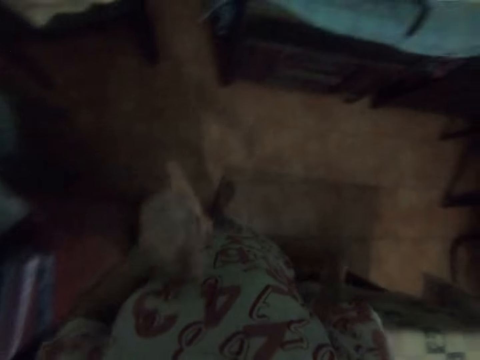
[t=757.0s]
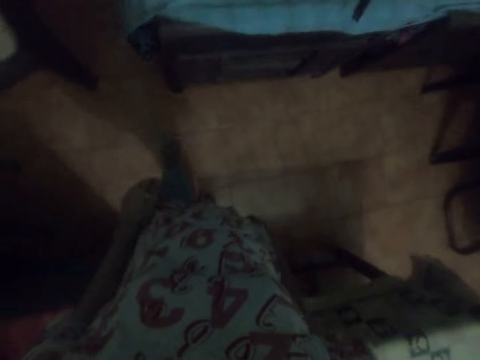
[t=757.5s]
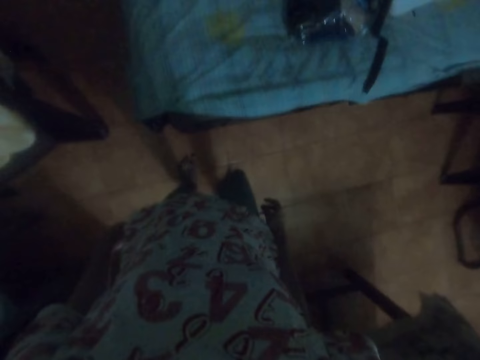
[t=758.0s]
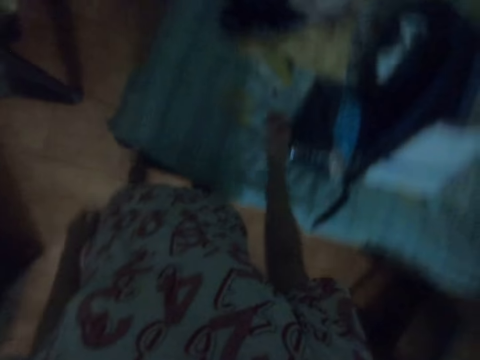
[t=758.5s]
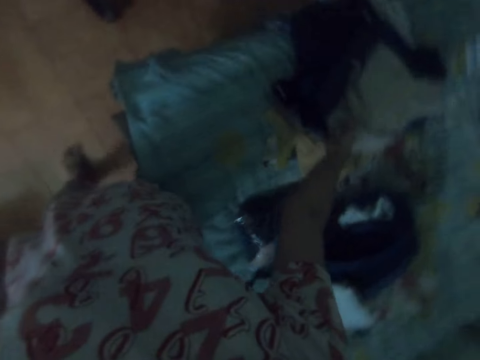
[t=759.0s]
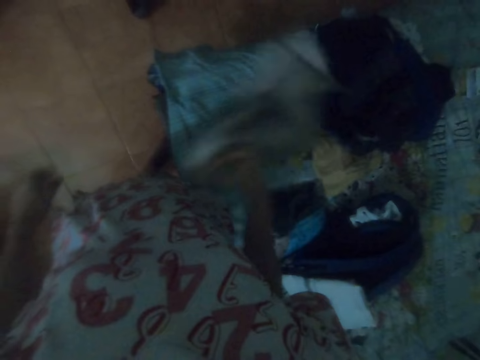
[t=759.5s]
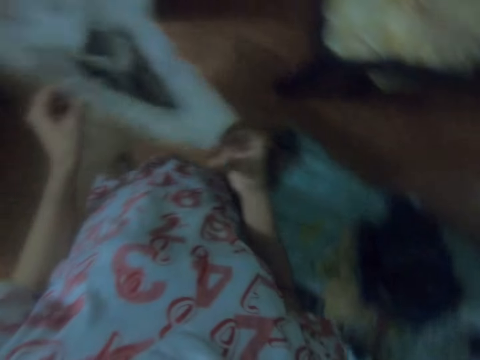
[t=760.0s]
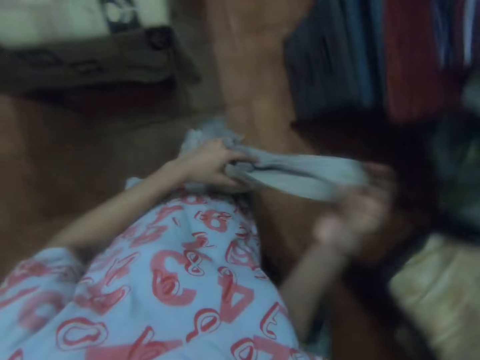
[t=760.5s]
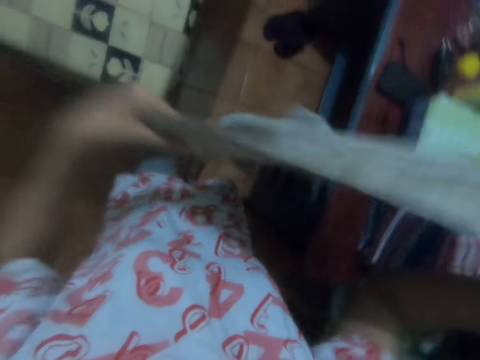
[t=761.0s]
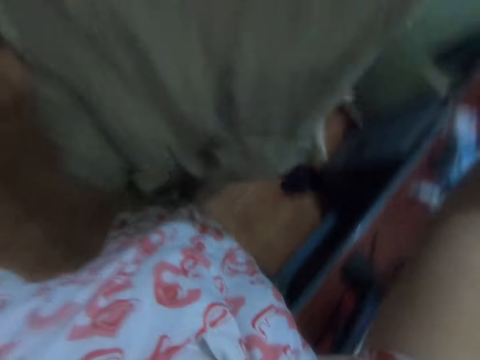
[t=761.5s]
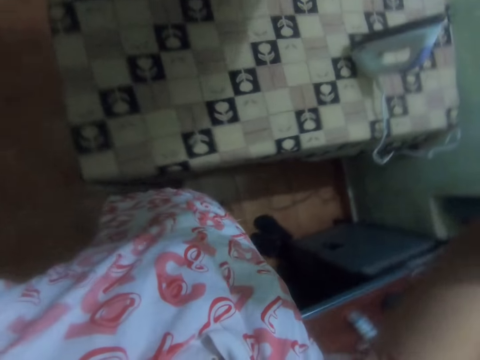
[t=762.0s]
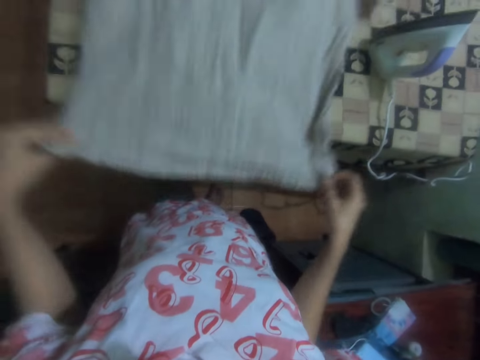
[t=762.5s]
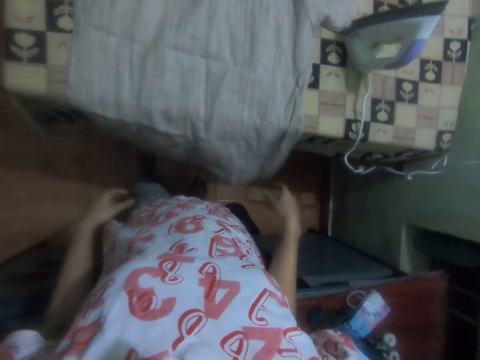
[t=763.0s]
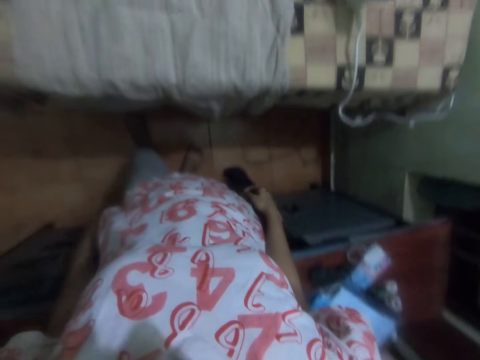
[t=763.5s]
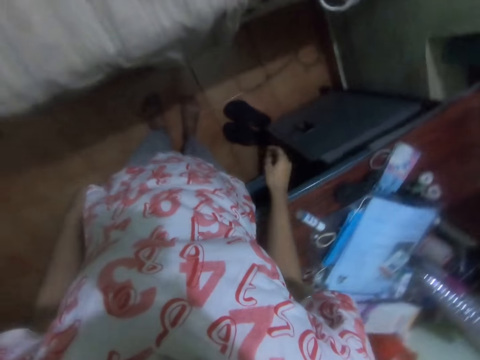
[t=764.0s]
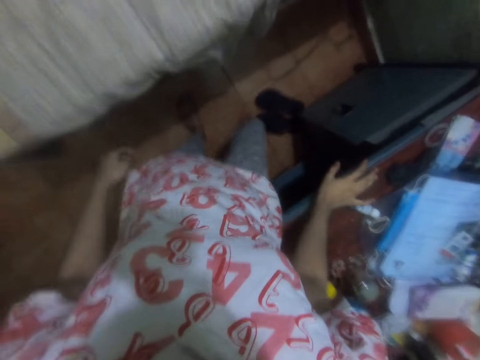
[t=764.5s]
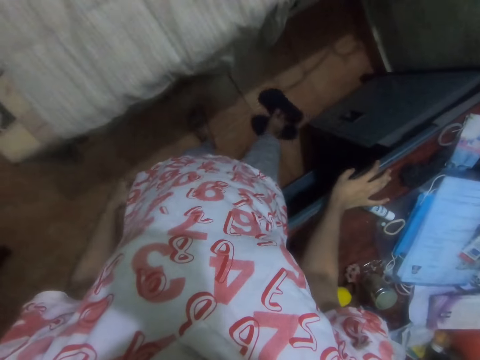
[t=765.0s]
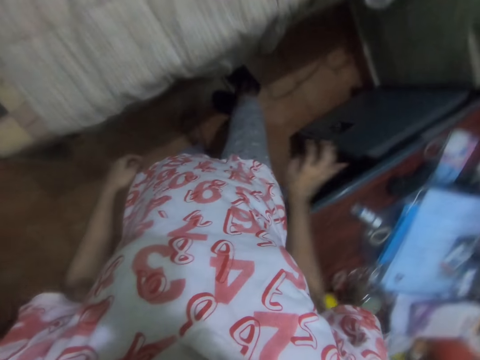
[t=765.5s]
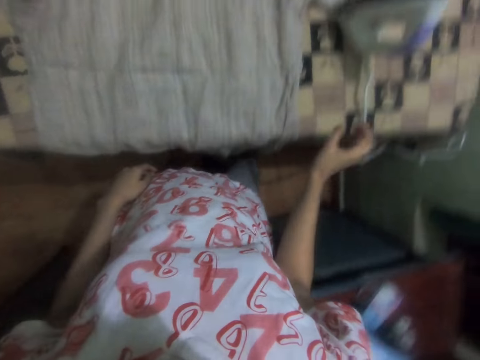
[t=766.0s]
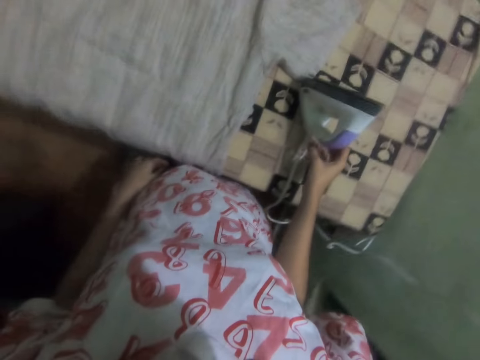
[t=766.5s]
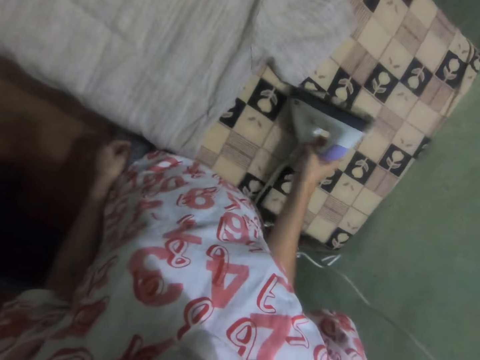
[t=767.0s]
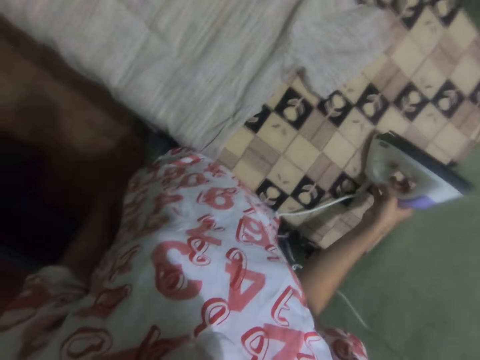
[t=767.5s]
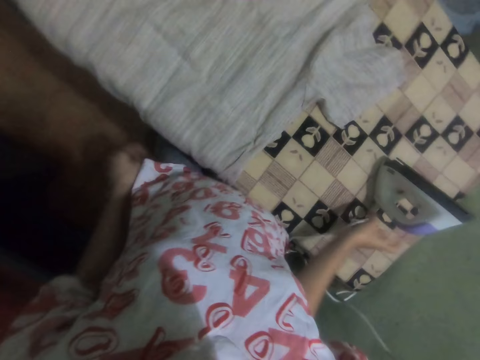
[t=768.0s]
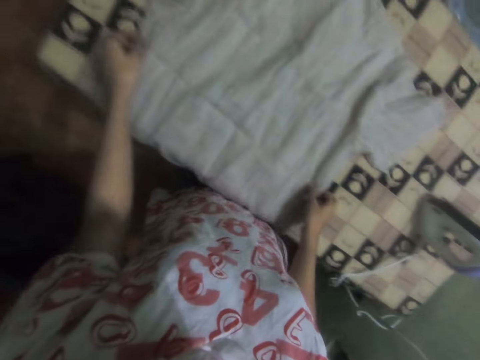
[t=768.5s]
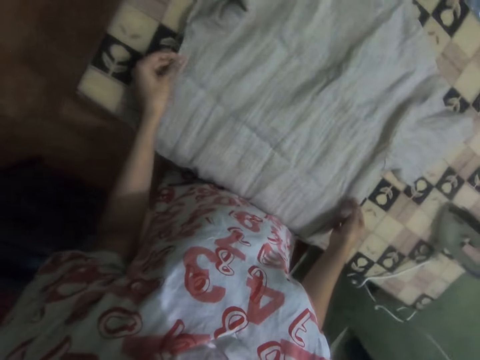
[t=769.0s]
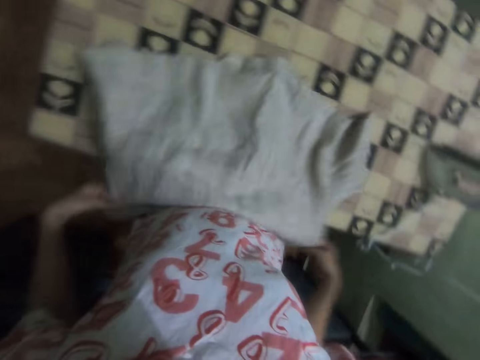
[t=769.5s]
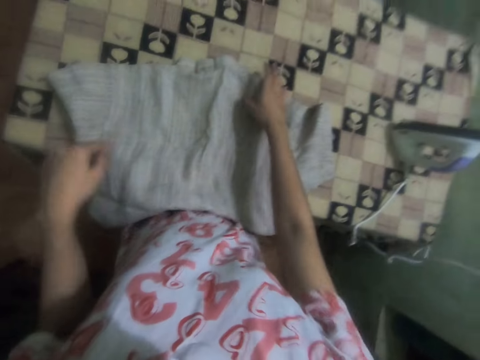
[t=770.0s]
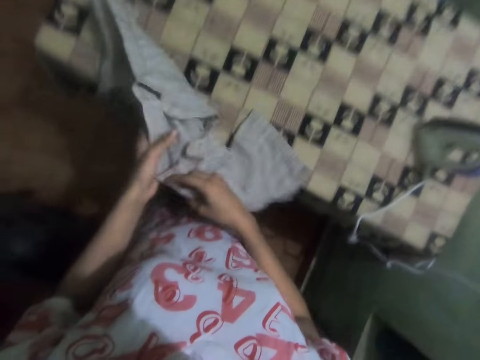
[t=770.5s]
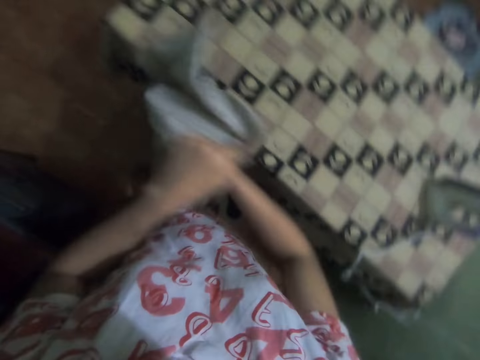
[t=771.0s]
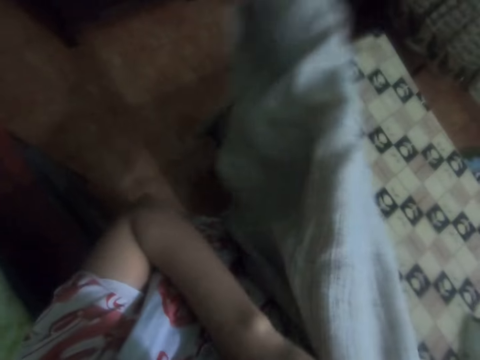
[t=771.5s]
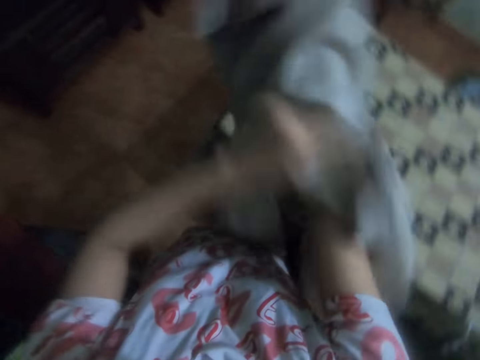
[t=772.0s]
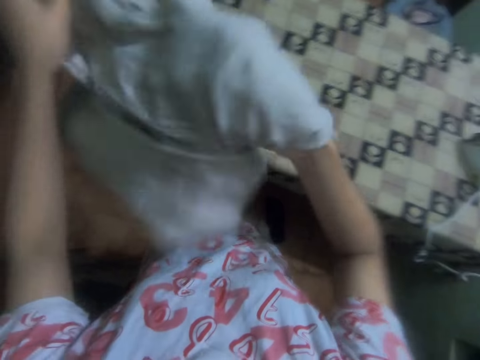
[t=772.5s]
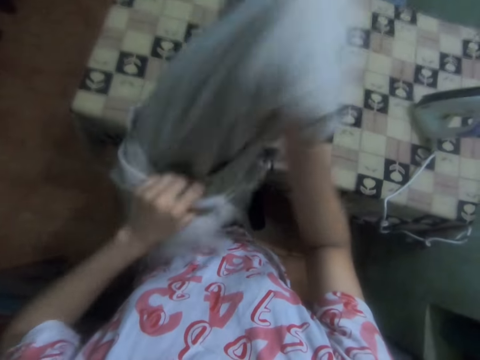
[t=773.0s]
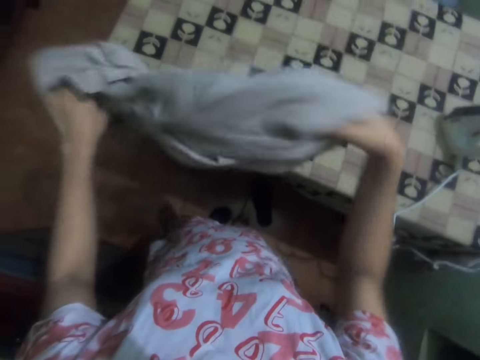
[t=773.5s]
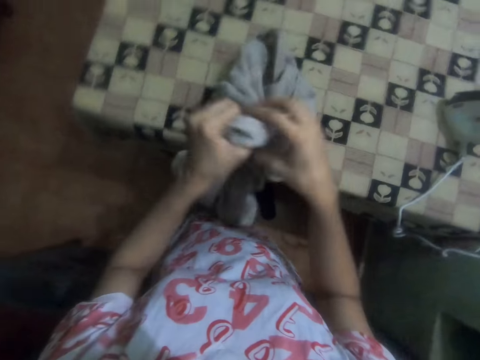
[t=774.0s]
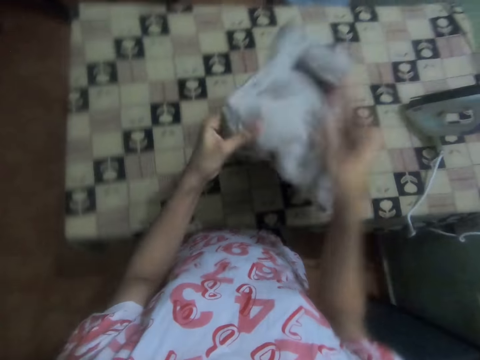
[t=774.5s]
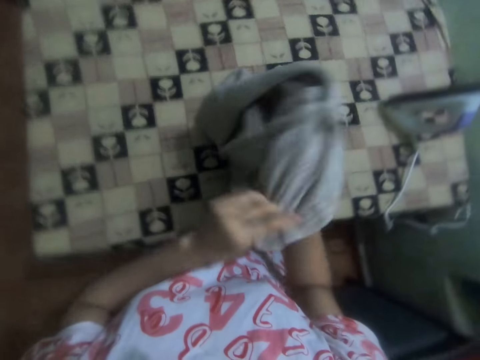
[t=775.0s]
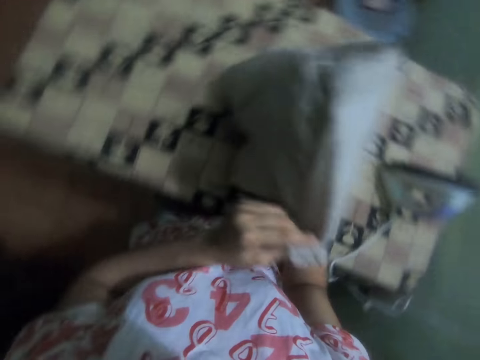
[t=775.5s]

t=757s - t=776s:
The camera wearer walks around in the room. They take the cloth or shirt from the table. They adjust the shirt. They walk around in the room. They drop the shirt on the ironing table. They adjust the slippers. They take the iron box from the table. They adjust the iron box on the ironing table. They straighten the cloth with both hands.

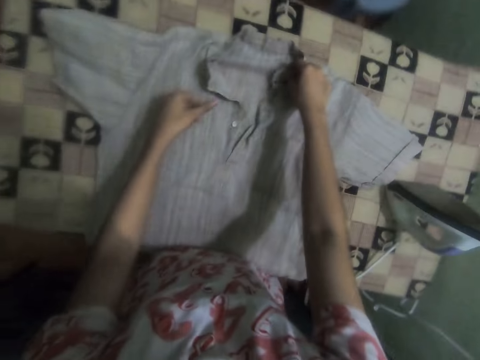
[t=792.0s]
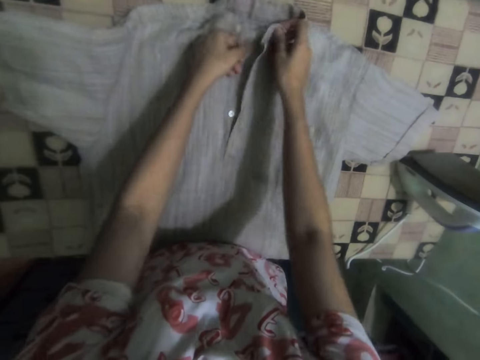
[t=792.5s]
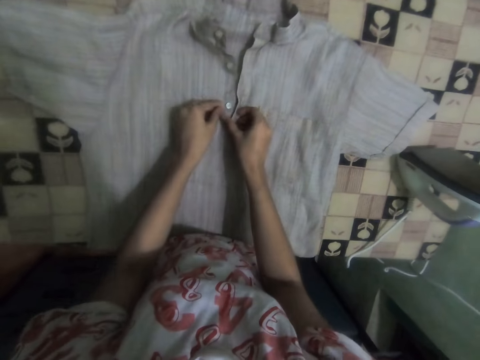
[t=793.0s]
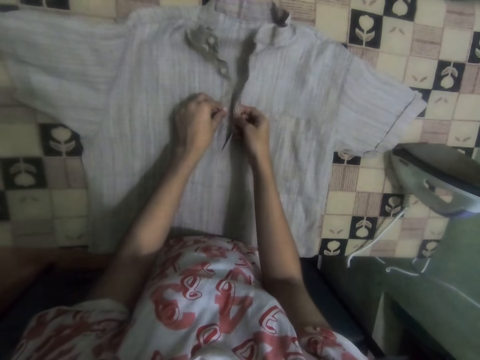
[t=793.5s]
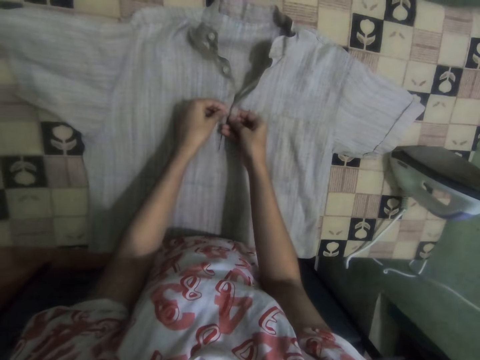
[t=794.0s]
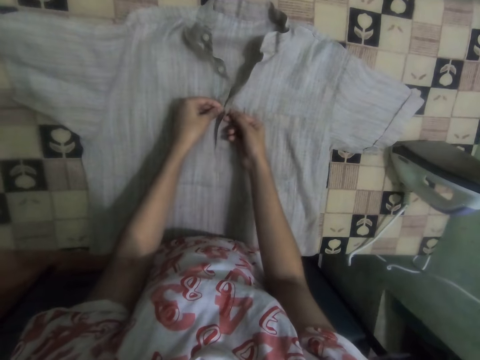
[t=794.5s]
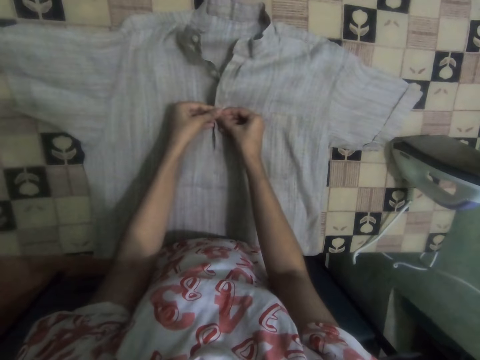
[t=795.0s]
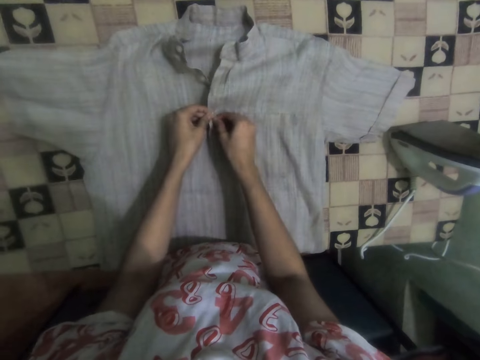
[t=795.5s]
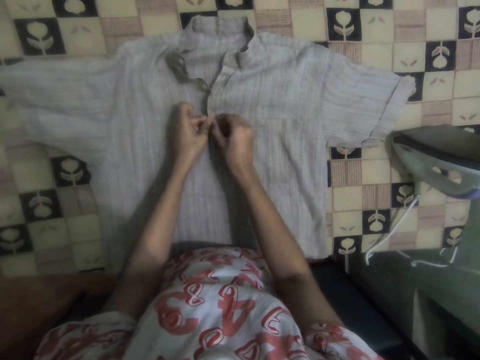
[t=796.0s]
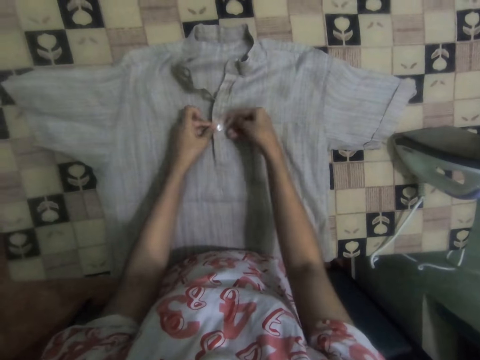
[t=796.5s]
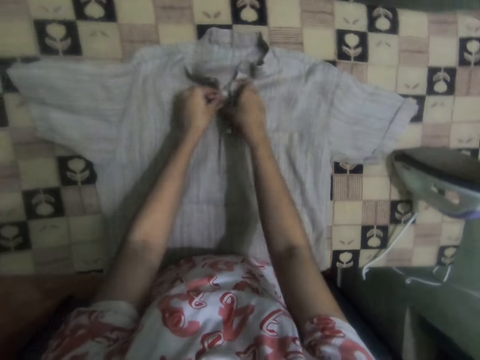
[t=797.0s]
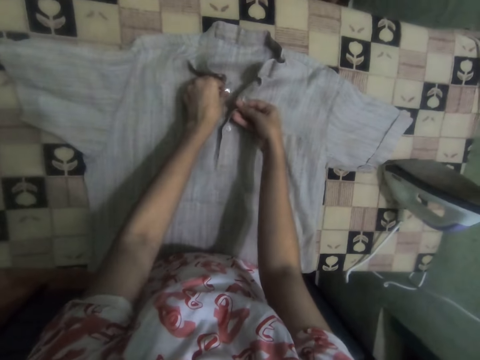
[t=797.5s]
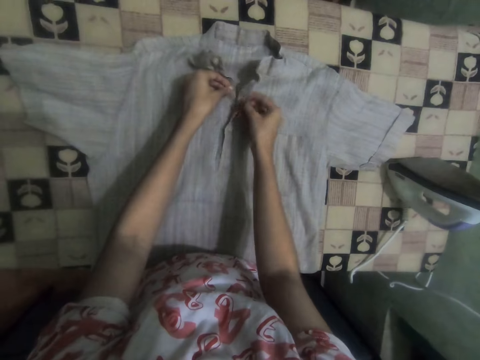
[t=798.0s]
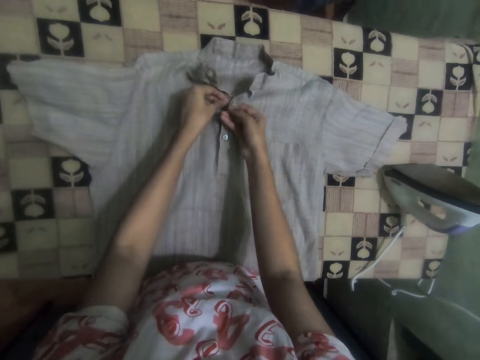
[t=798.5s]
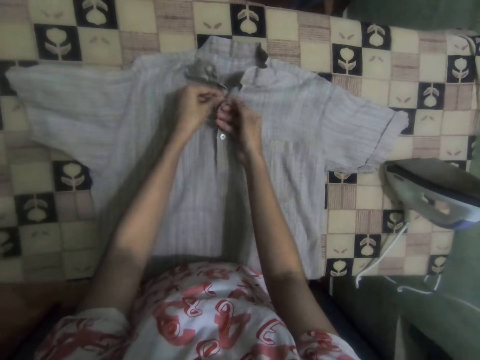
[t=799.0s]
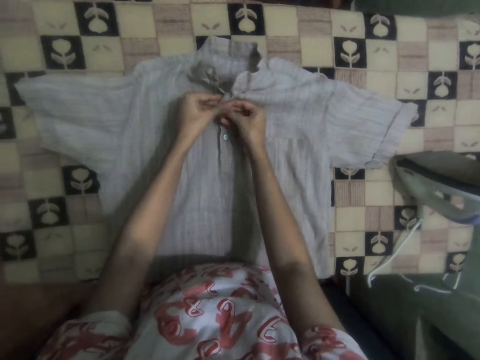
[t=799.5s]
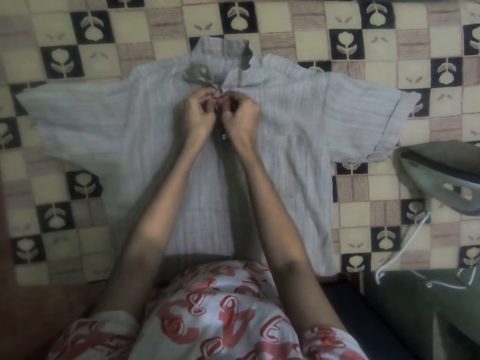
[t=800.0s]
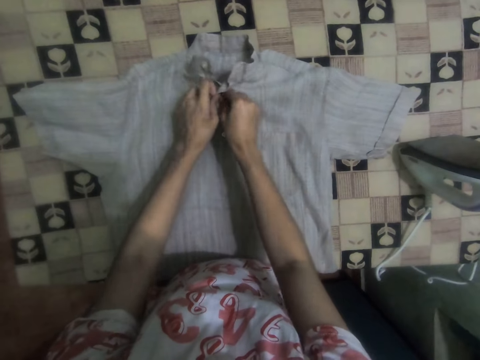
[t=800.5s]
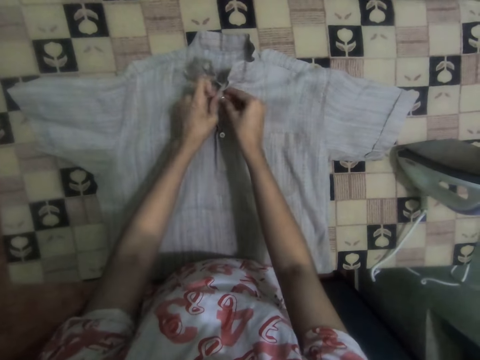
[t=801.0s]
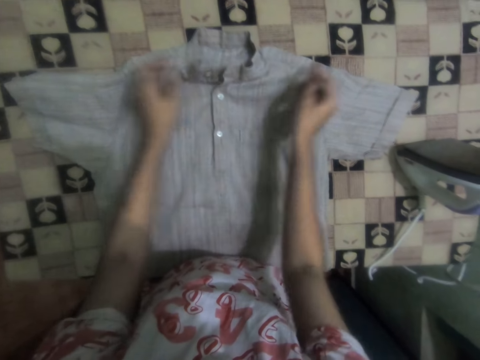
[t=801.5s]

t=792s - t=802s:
The camera wearer adjusts the shirt buttons with both hands.
